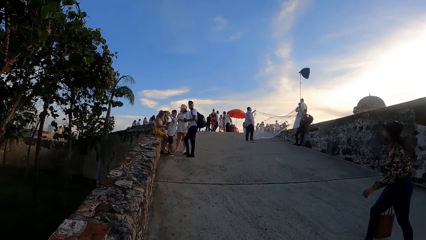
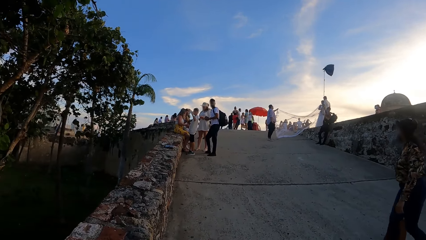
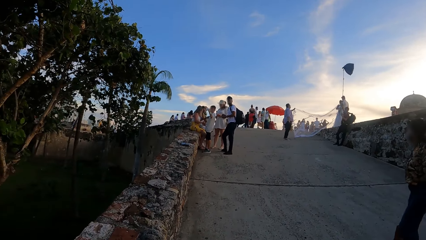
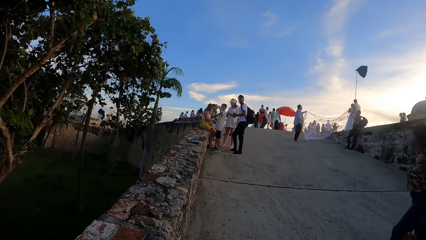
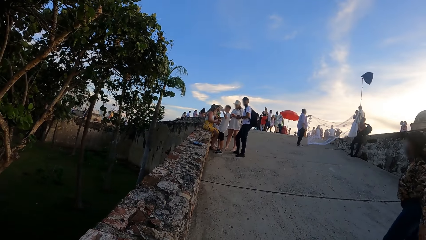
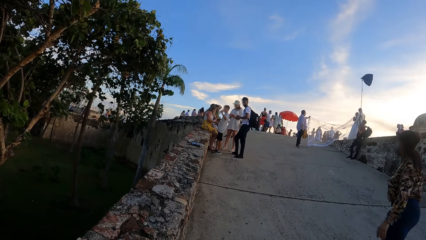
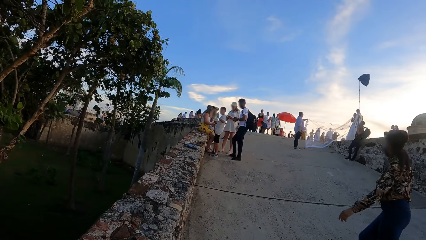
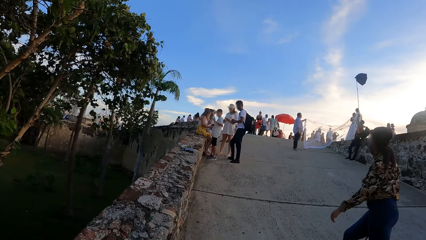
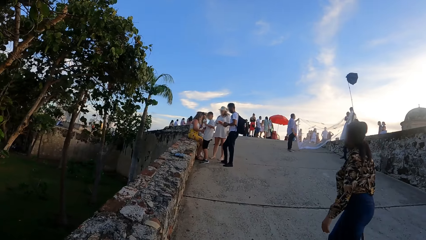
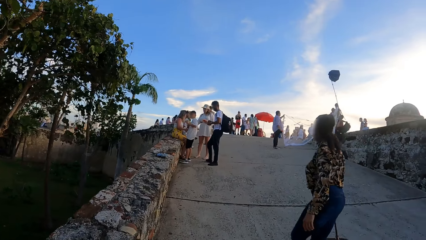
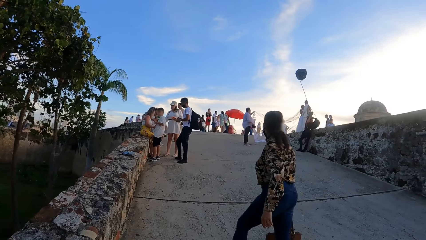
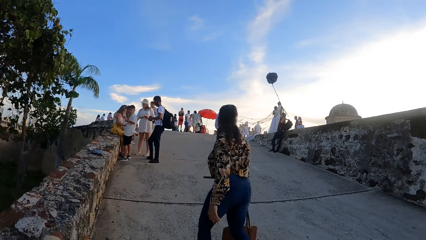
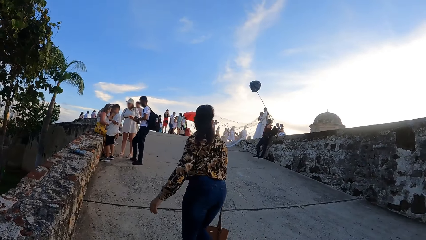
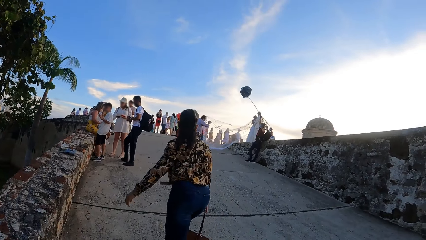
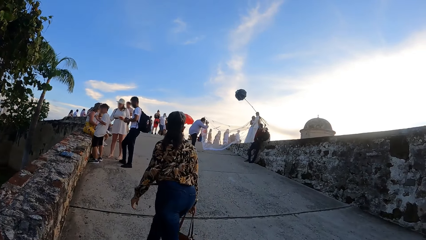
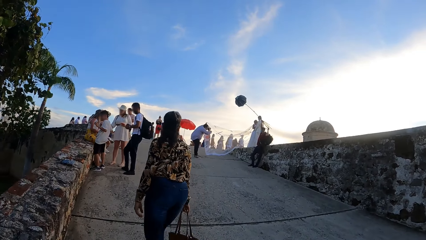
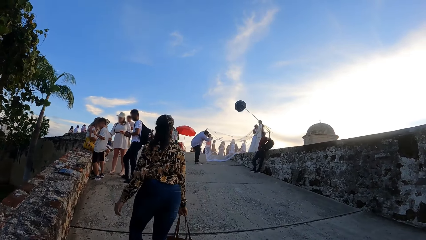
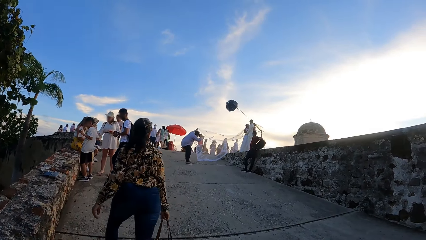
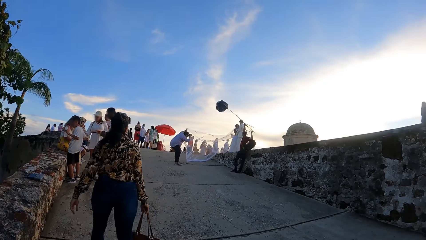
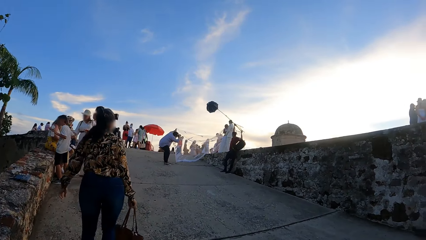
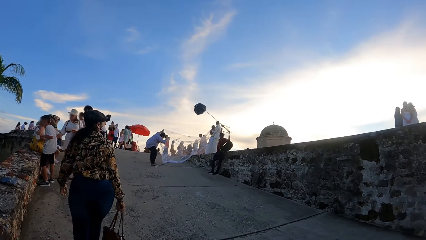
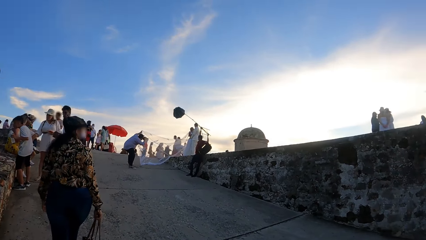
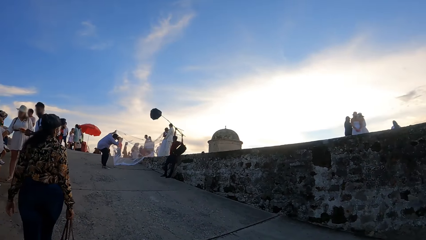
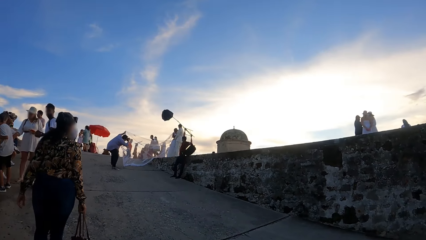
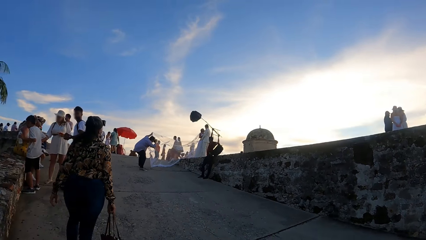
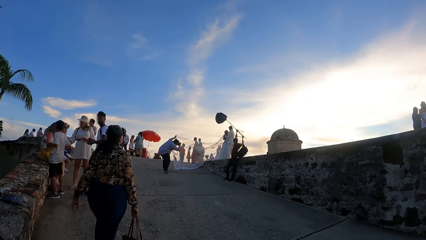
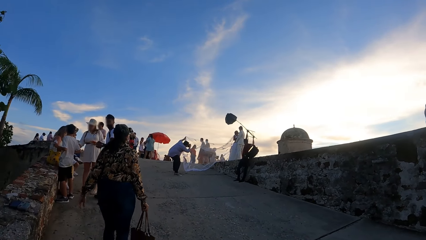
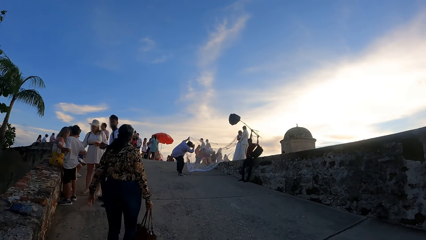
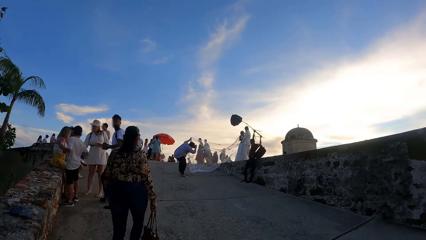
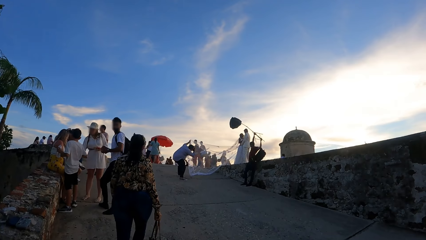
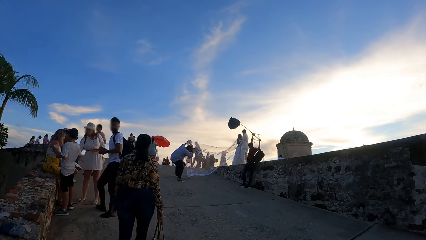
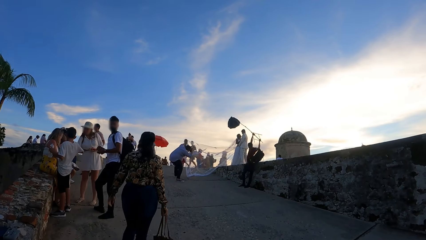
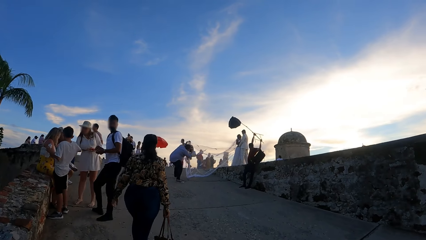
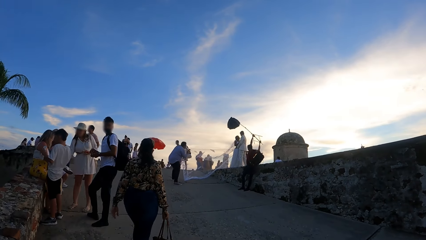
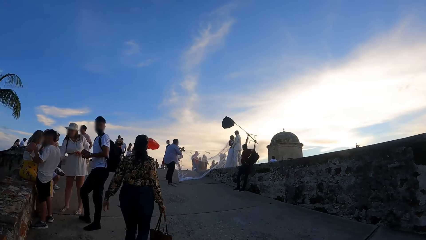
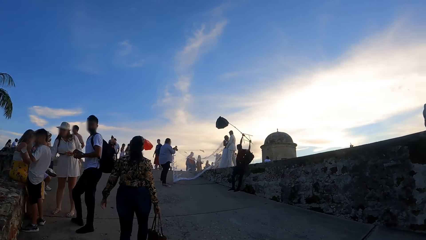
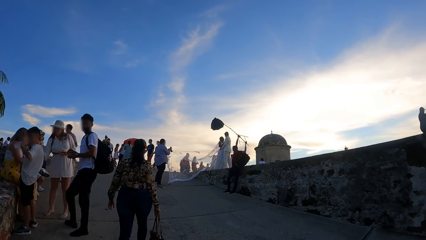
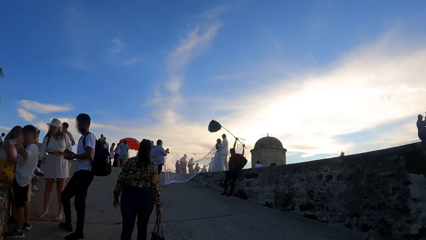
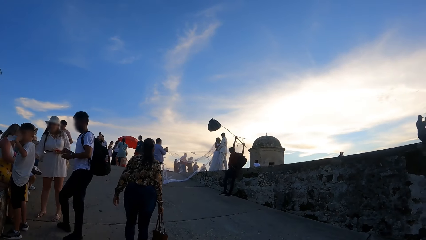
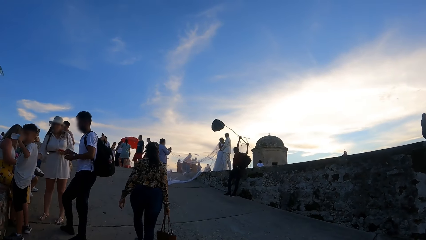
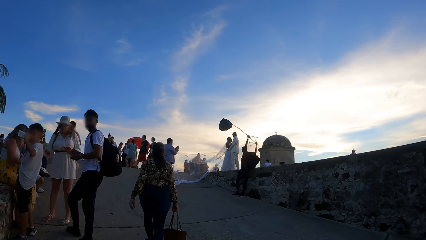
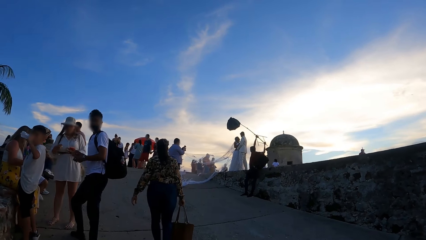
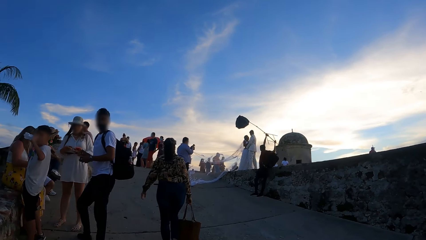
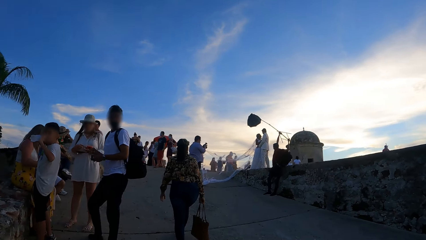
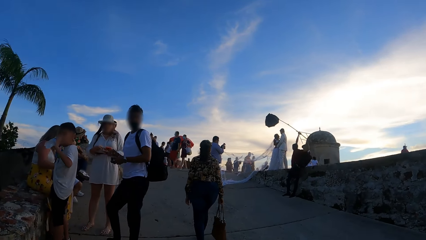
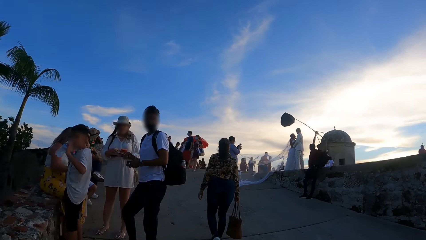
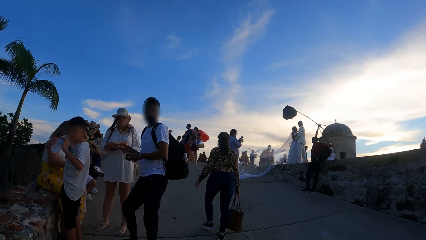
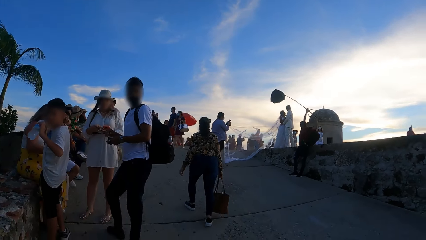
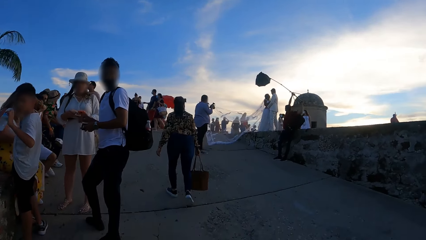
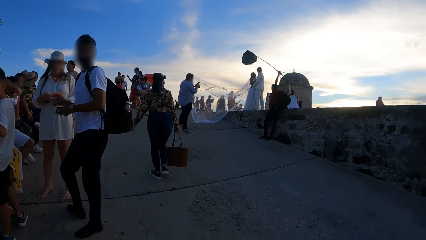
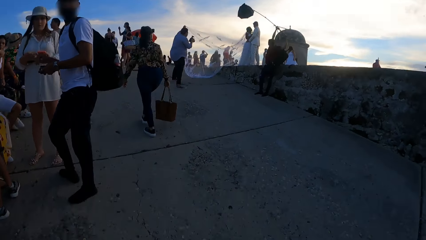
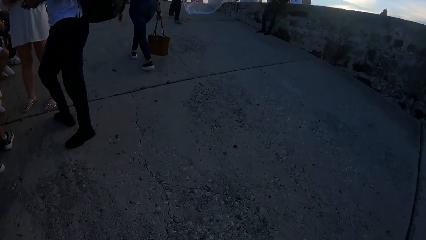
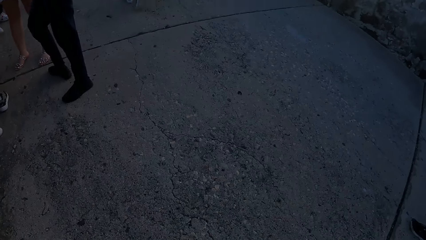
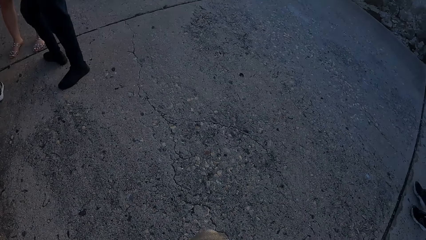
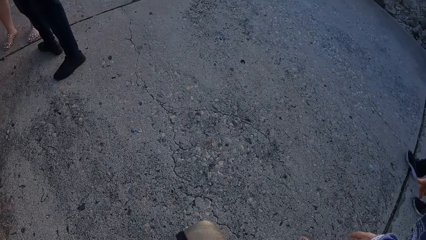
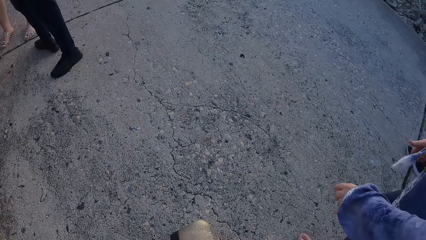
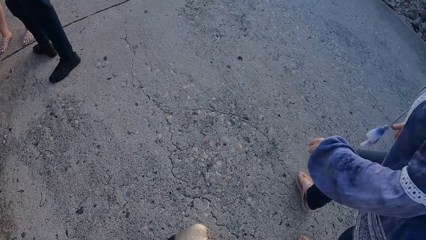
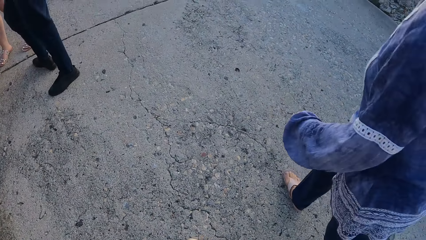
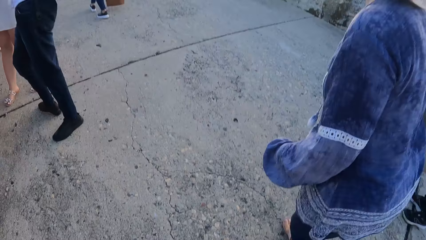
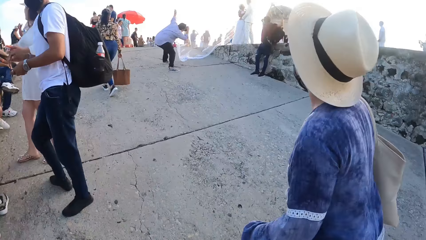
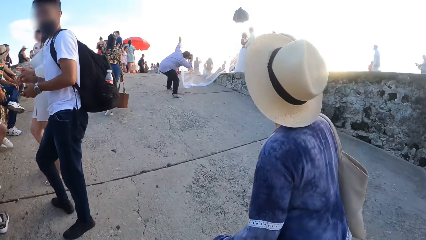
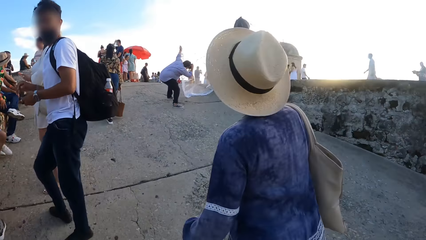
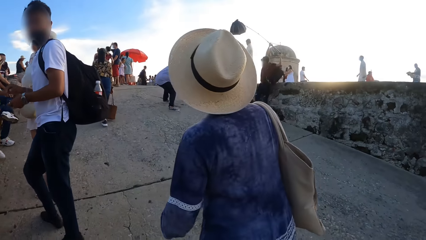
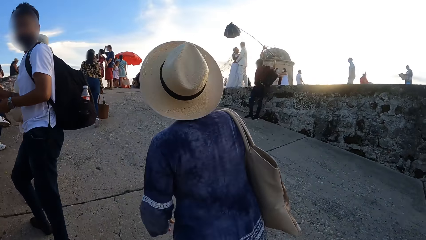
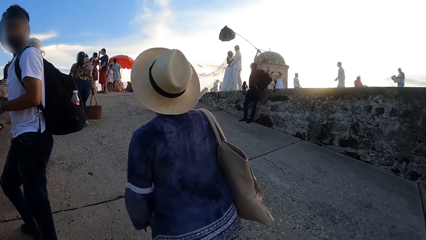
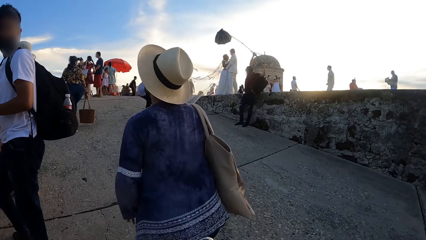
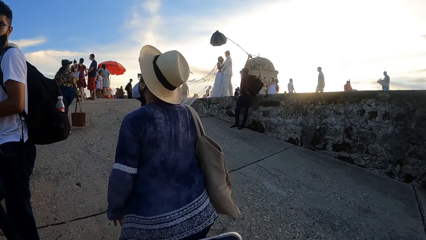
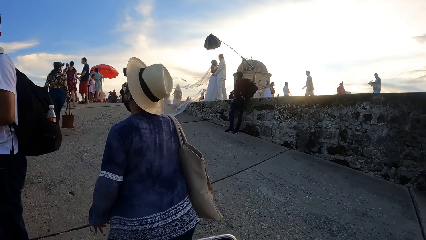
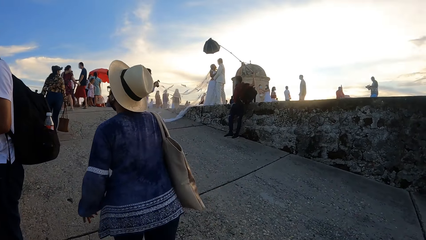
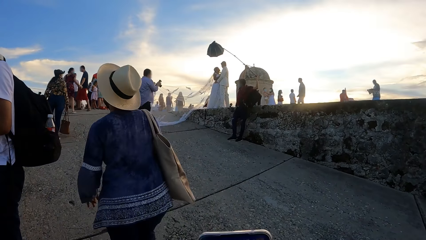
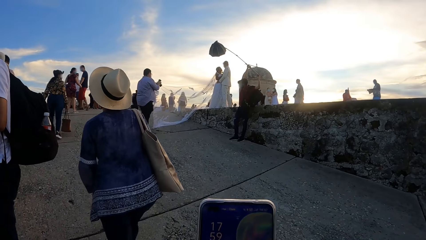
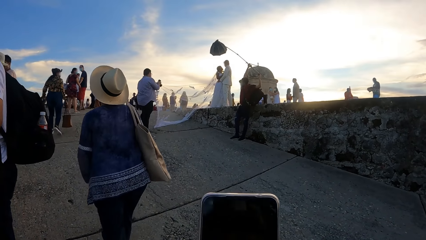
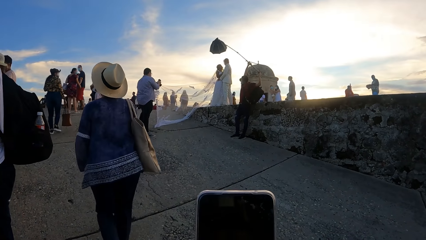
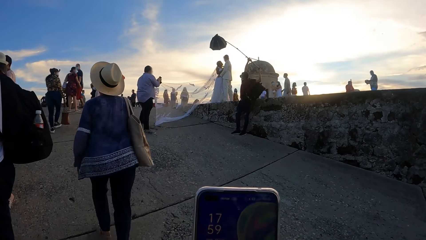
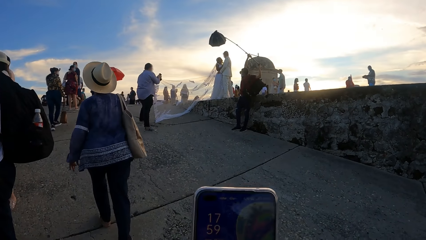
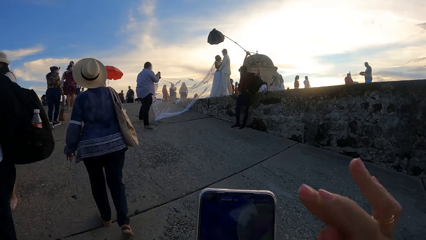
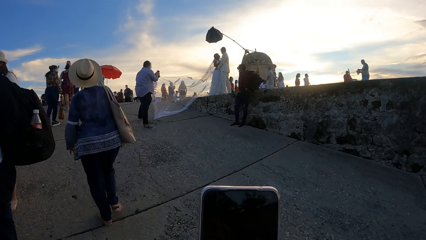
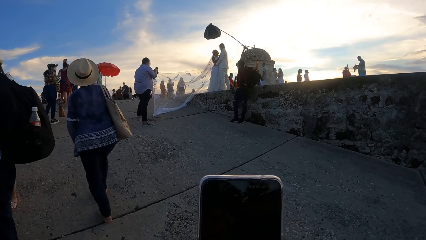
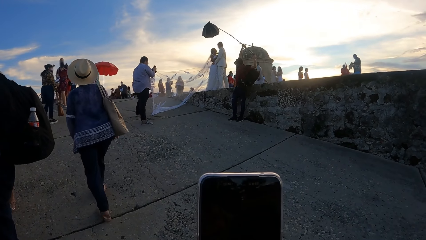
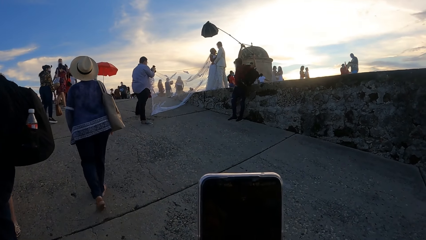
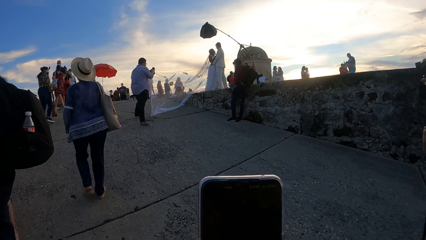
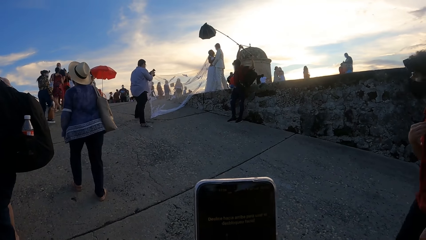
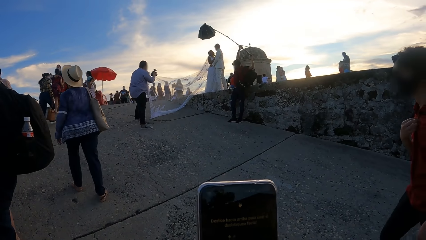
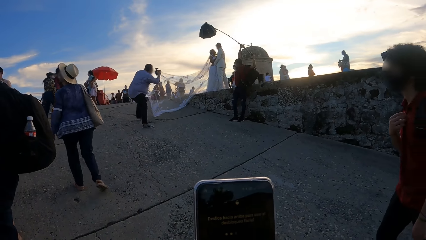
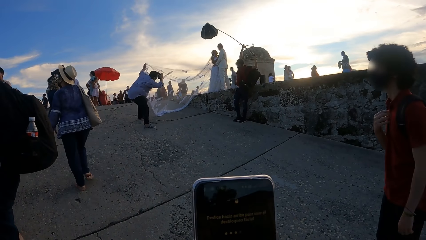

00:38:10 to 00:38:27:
The camera wearer looks around. A woman walks around. The camera wearer walks around, lifts a phone, and operates the phone. They stare at the cellphone.
